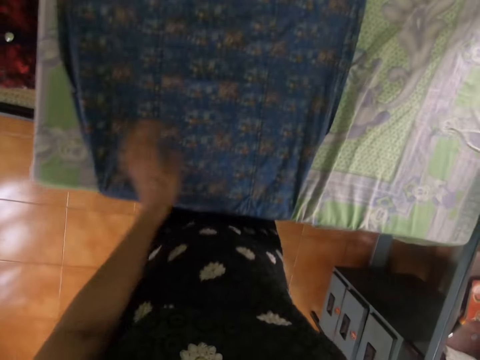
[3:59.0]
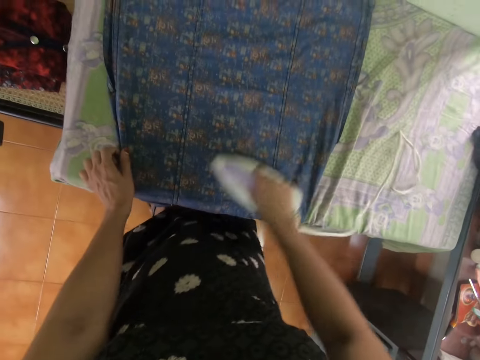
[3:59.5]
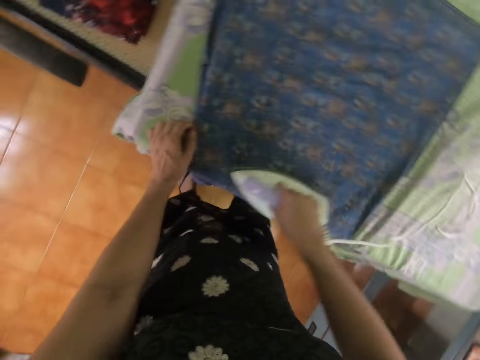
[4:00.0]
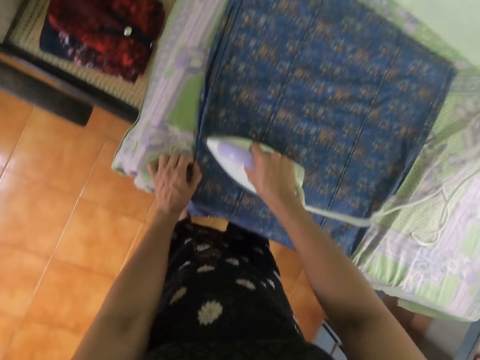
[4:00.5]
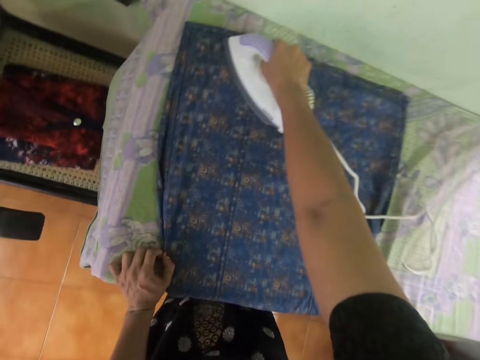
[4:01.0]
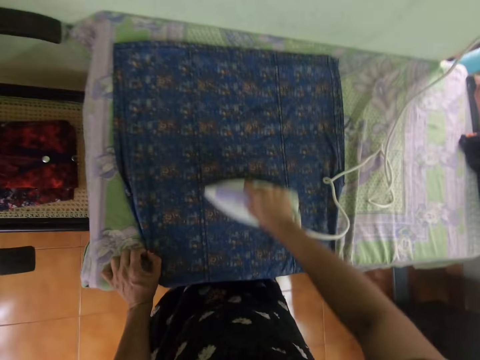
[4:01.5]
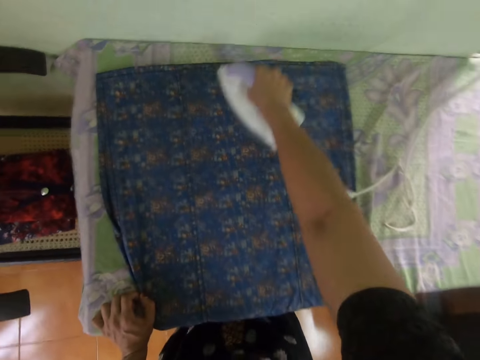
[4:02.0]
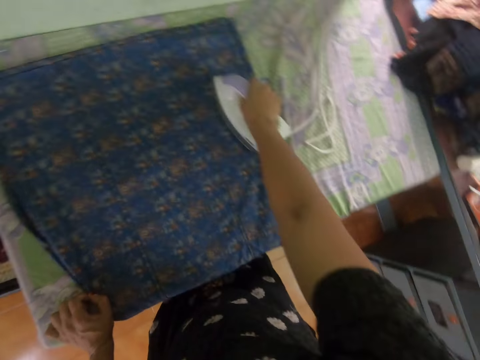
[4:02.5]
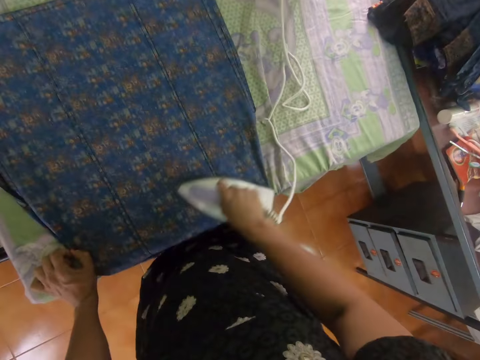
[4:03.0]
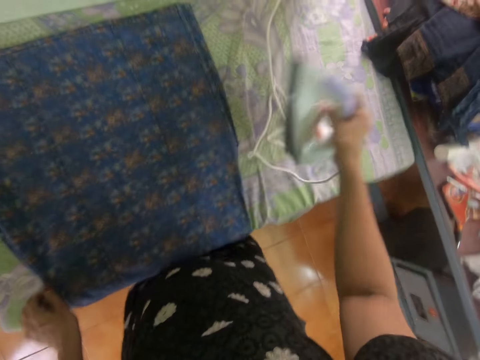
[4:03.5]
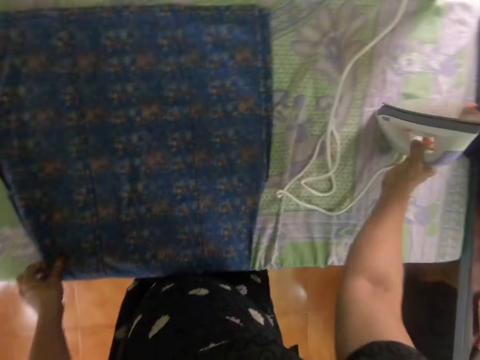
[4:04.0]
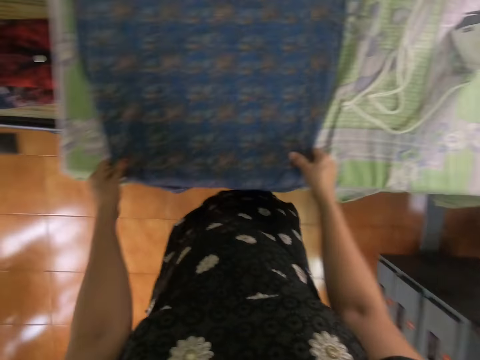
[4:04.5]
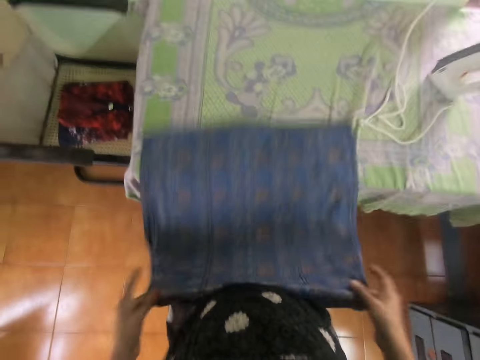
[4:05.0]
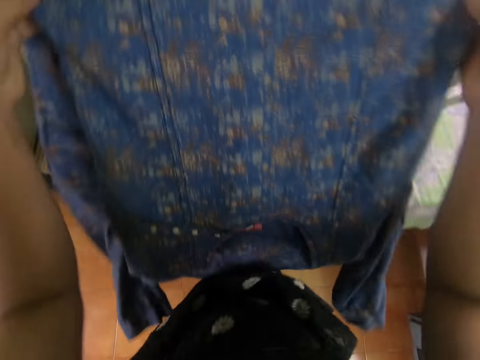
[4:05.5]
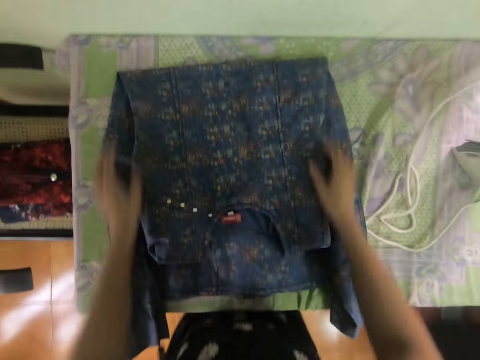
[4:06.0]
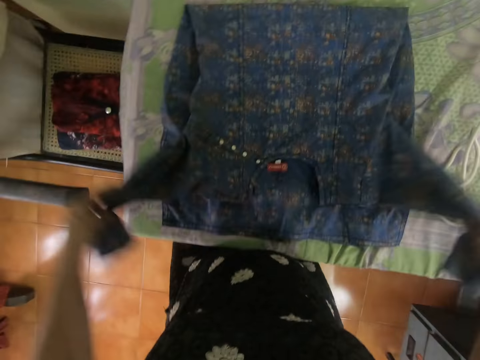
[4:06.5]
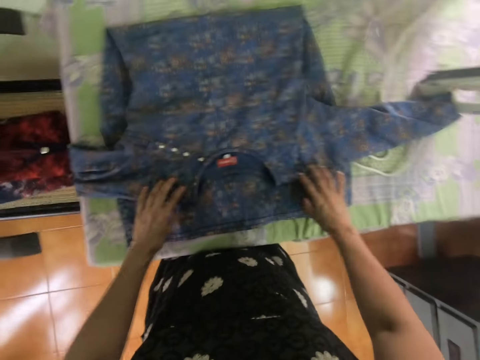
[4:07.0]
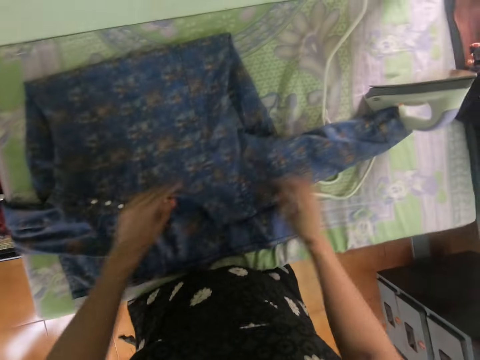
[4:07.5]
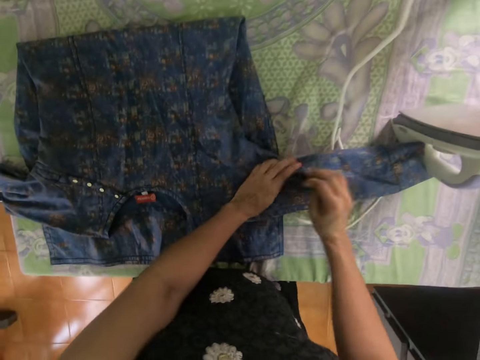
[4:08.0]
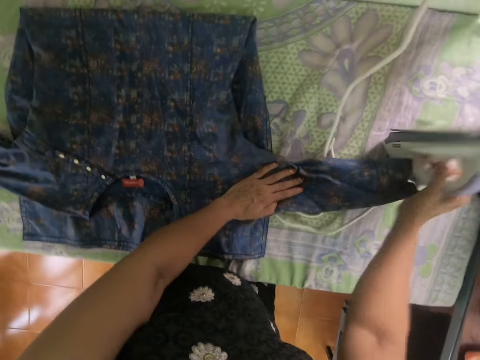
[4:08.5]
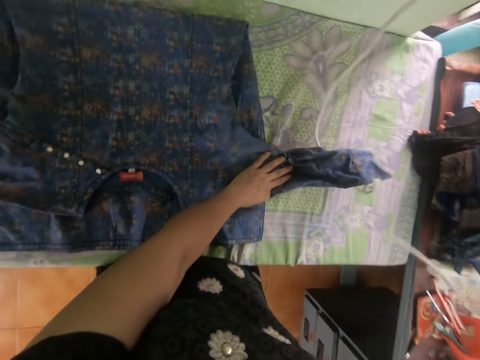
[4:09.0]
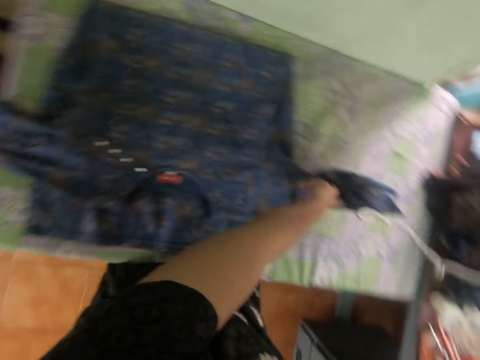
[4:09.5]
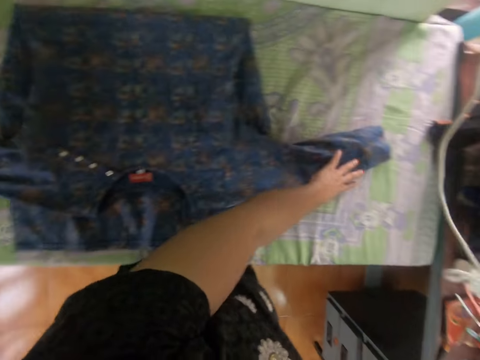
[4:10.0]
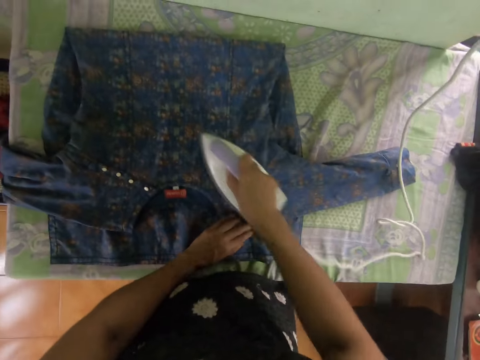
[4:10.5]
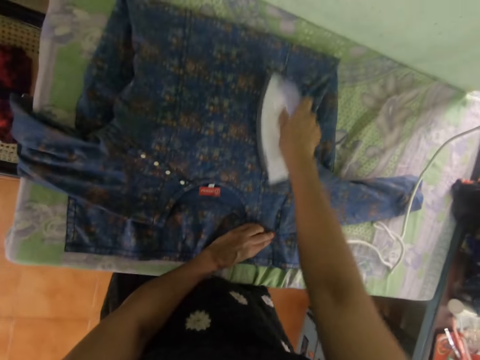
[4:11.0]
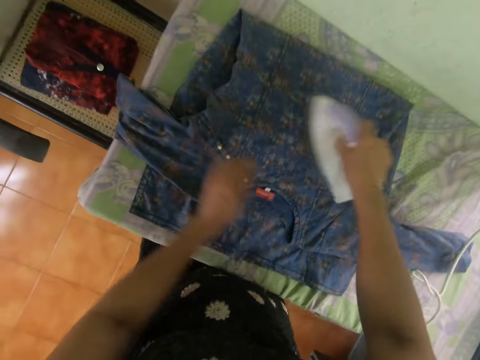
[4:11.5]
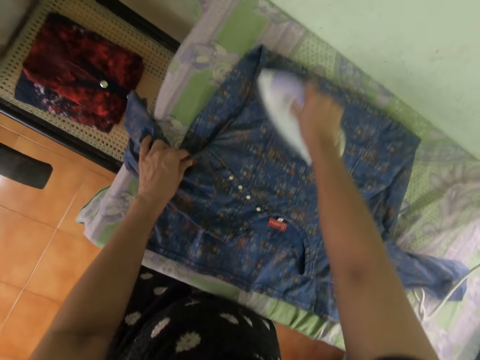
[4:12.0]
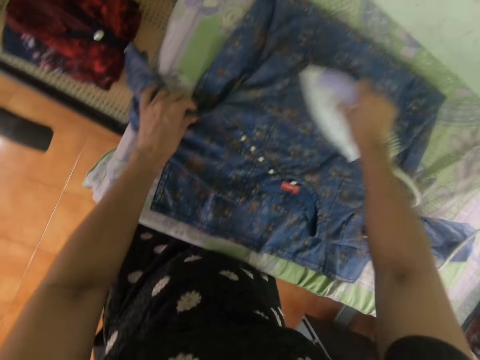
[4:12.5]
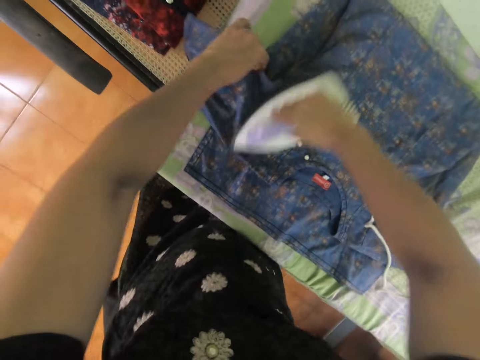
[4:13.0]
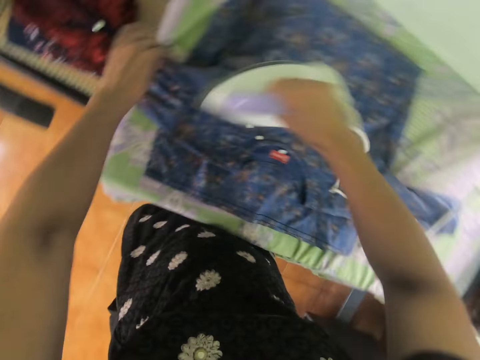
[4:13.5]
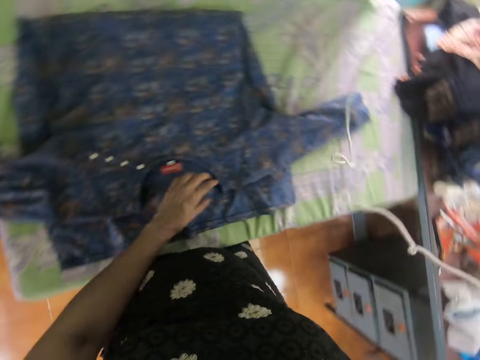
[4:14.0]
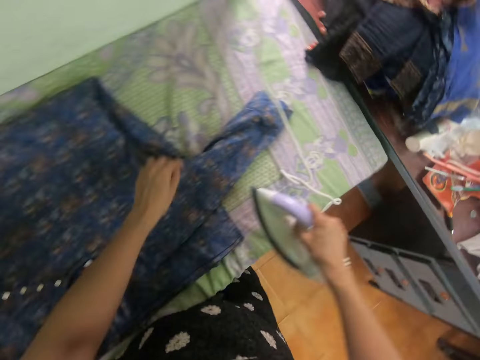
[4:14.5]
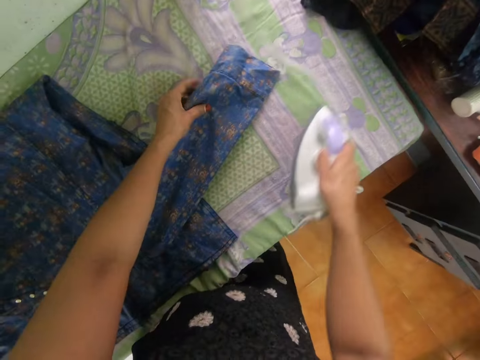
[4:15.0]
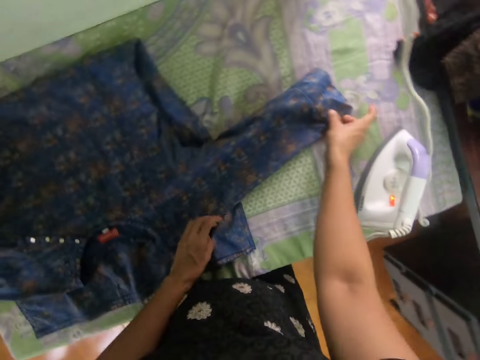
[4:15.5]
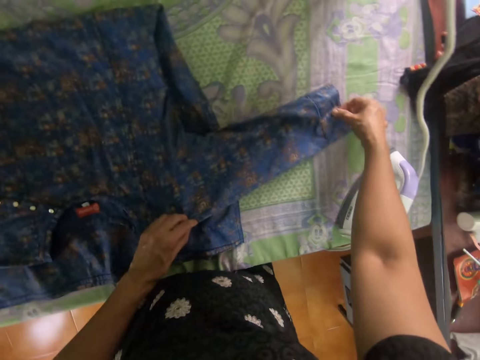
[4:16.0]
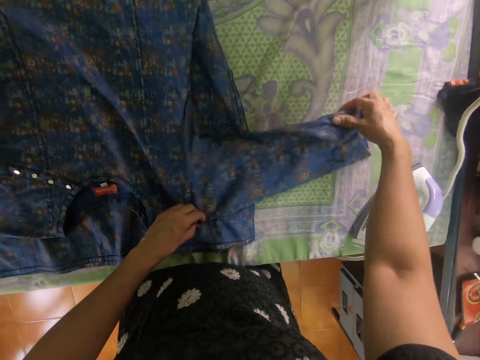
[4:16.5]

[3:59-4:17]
The camera wearer picks up the iron from the table with the right hand. They iron the dress with the iron with the right hand. They put the iron on the table, fold the dress on the table, spread the dress on the table with both hands and stretch the dress on the table. They pick up the iron from the table with the right hand. They iron the dress with the iron with the right hand. They move the iron to the table. They straighten the dress with both hands and stretch the dress on the table.

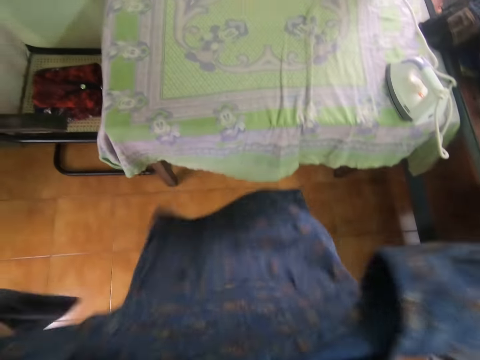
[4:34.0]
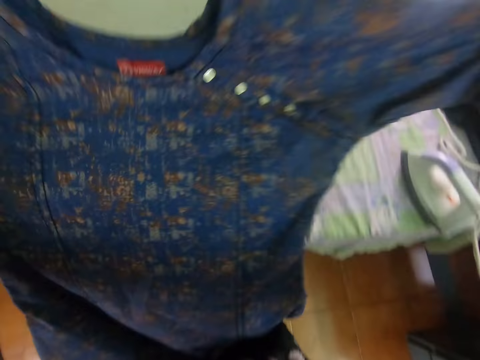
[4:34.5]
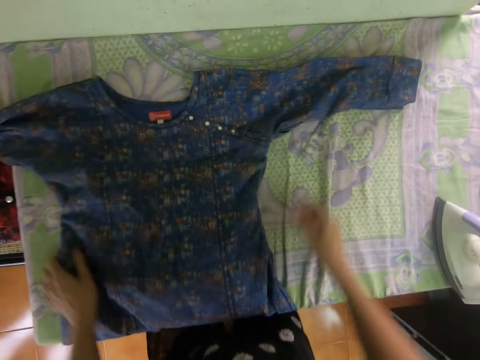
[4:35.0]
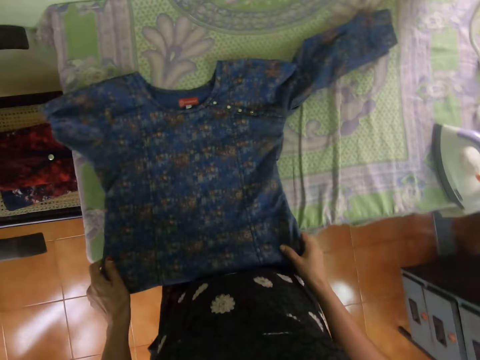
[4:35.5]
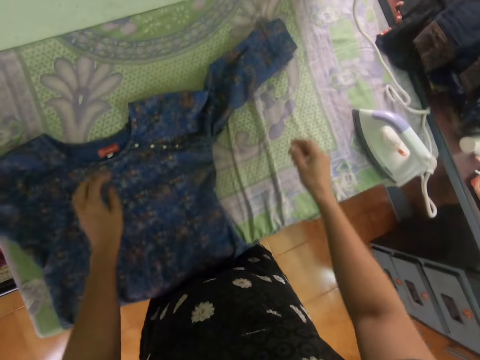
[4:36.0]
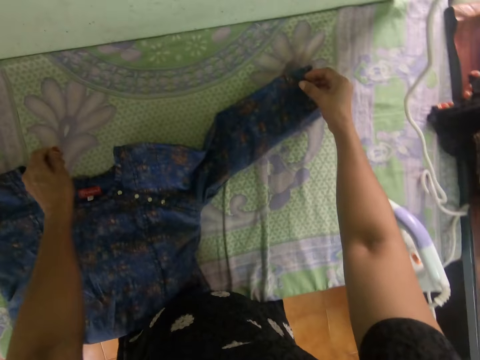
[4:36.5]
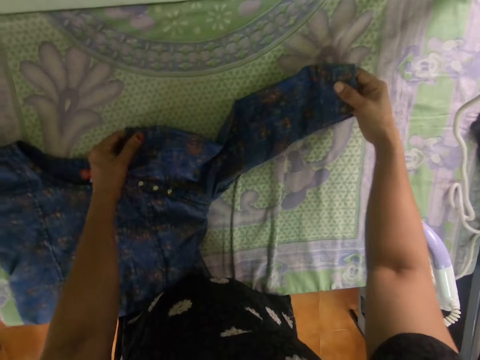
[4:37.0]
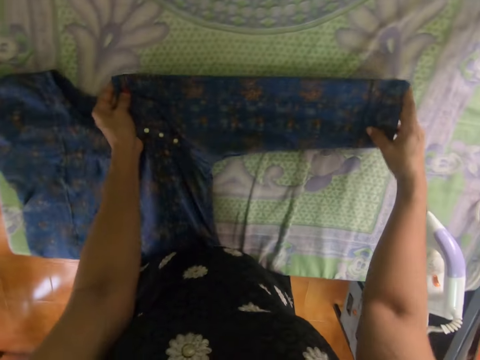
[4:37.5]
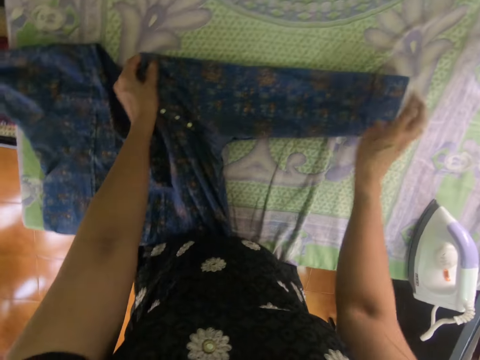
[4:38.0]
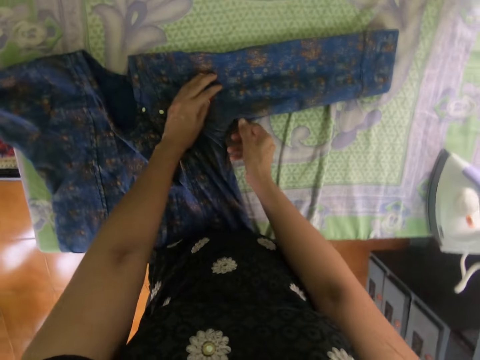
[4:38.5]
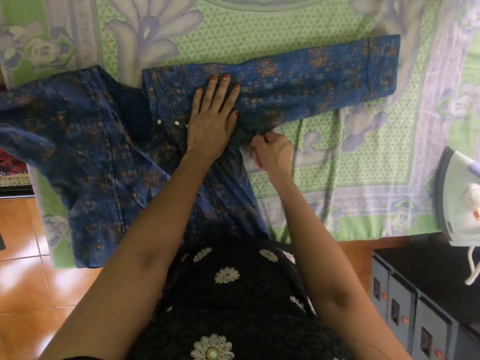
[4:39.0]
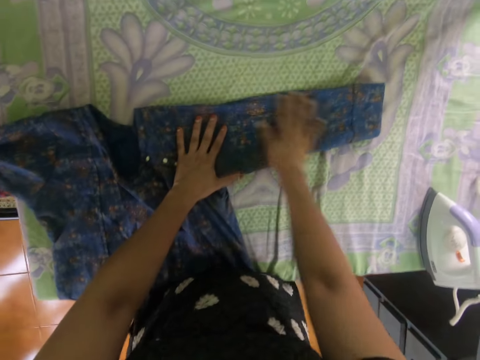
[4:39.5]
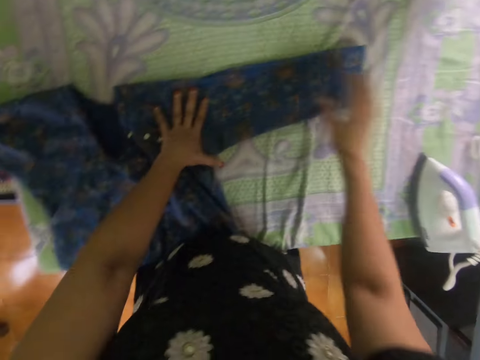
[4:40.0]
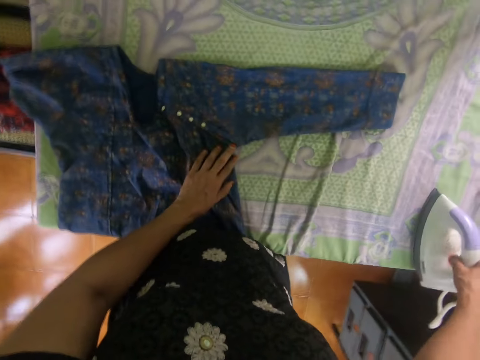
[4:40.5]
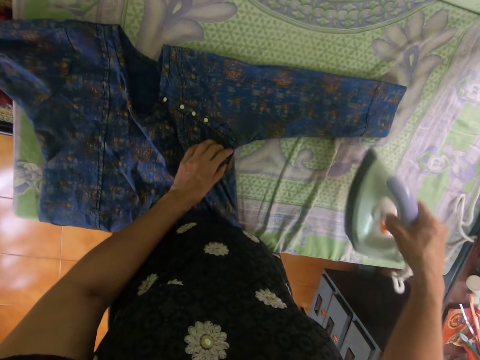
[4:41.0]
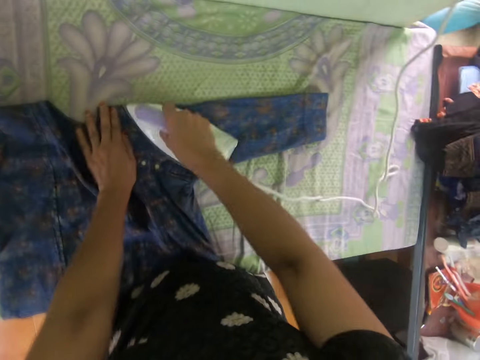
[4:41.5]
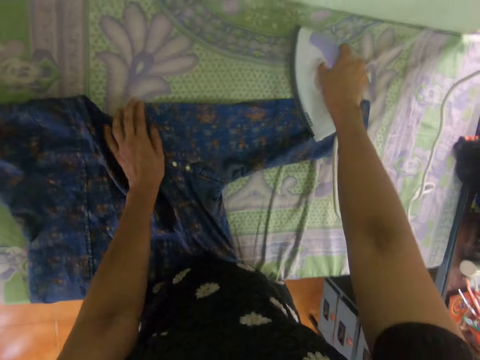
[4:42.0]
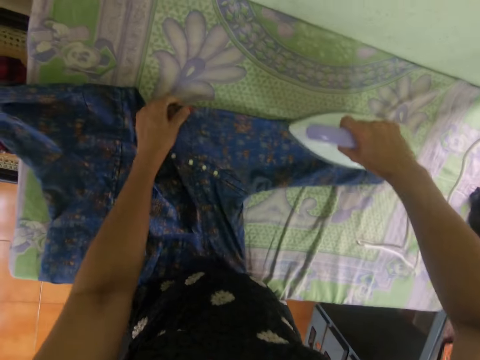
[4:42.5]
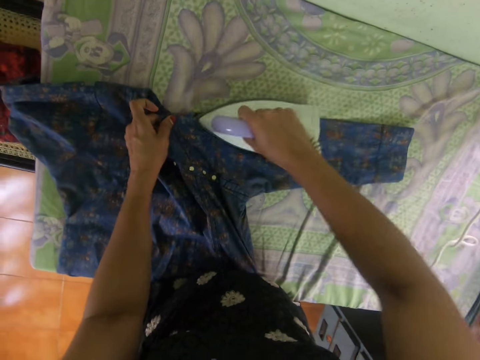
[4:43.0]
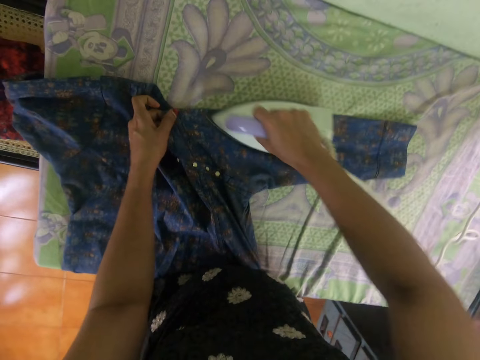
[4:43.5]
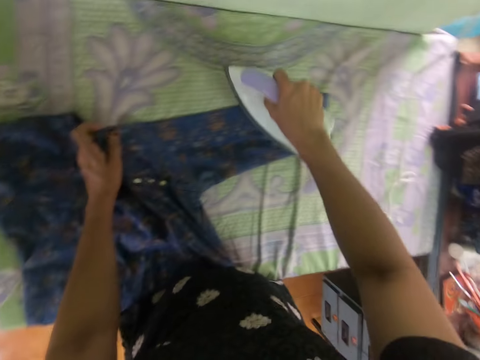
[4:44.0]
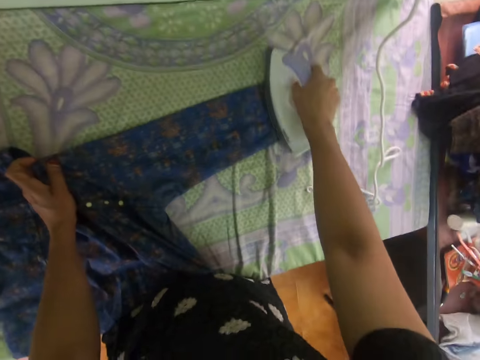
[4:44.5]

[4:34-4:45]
The camera wearer puts the dress on the table, spreads the dress on the table with both hands and stretches the dress on the table. They straighten the dress with both hands. They pick up the iron from the table with the right hand. They iron the dress with the iron with the right hand.
